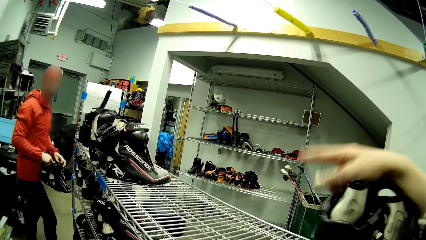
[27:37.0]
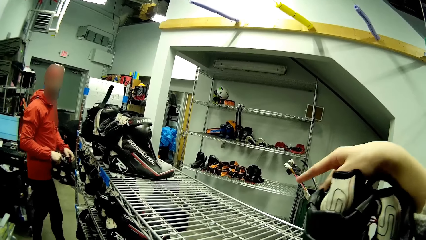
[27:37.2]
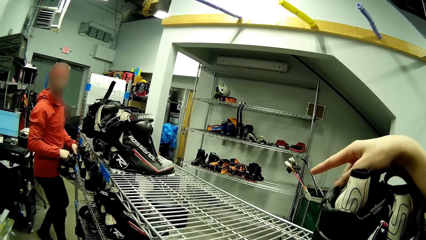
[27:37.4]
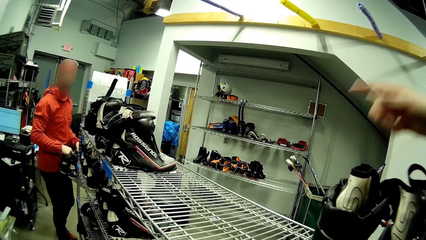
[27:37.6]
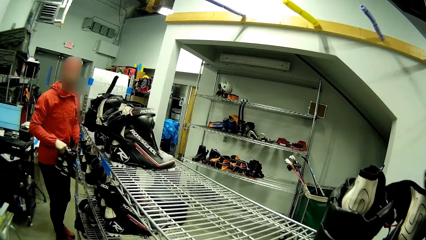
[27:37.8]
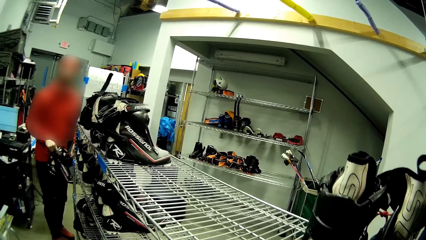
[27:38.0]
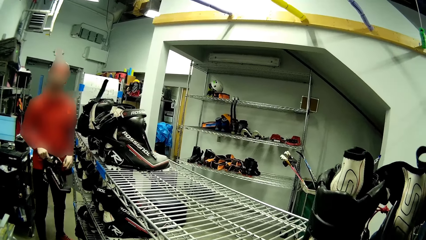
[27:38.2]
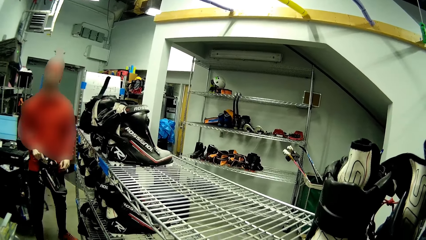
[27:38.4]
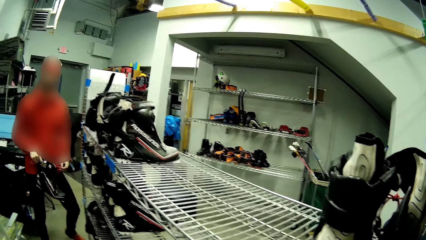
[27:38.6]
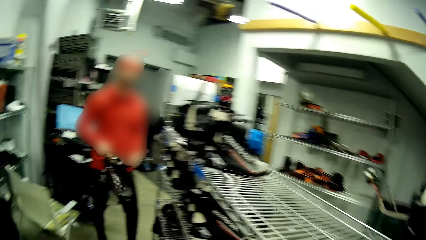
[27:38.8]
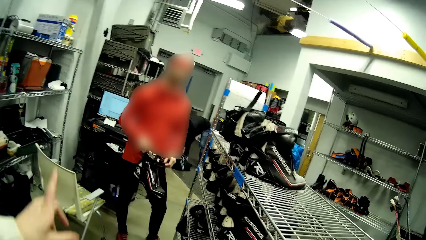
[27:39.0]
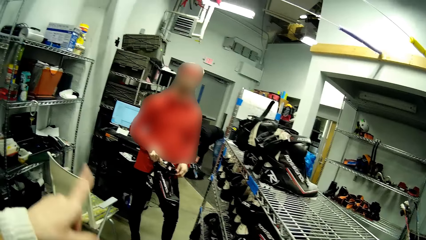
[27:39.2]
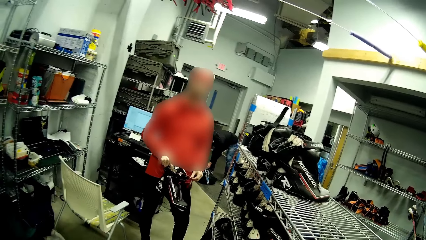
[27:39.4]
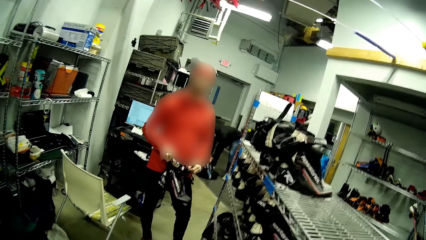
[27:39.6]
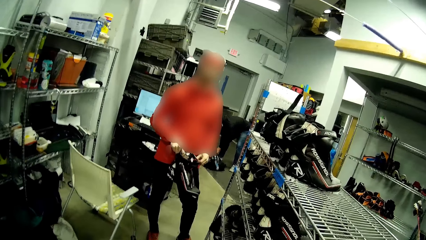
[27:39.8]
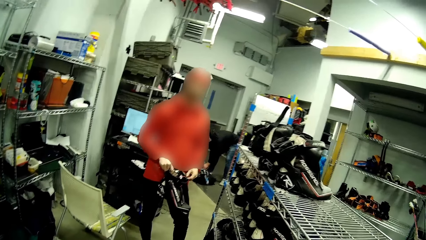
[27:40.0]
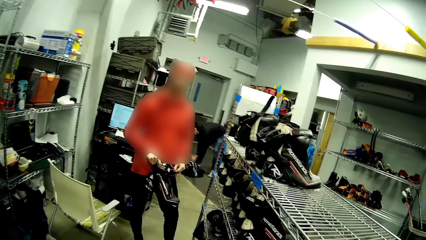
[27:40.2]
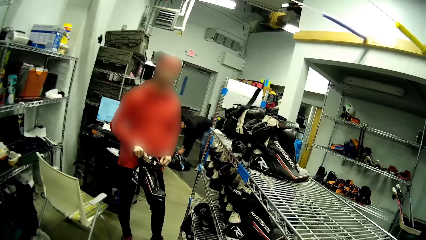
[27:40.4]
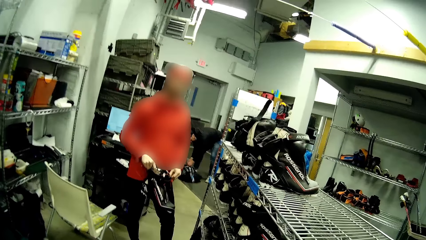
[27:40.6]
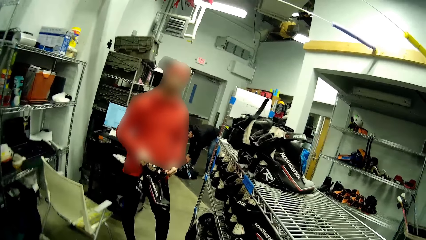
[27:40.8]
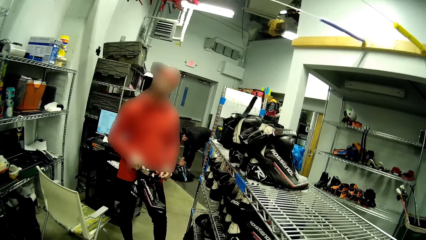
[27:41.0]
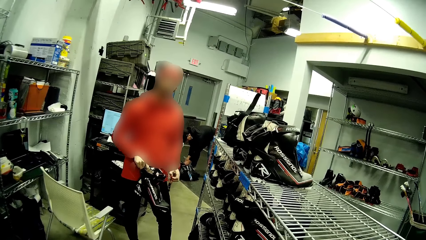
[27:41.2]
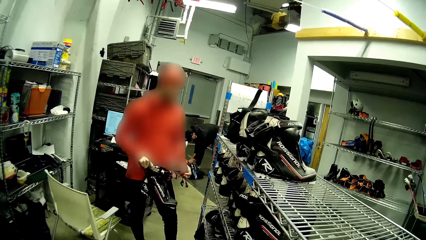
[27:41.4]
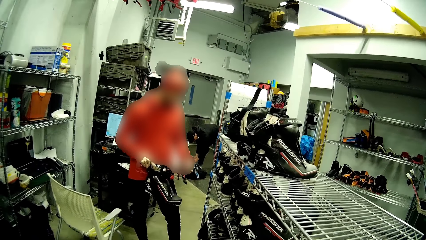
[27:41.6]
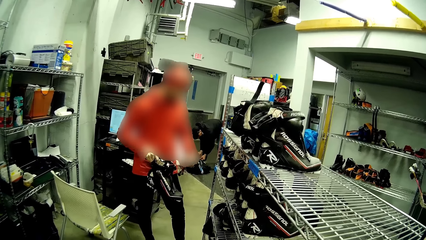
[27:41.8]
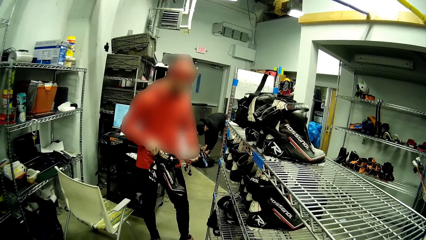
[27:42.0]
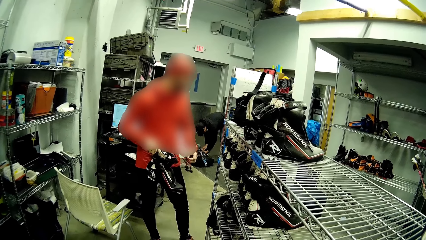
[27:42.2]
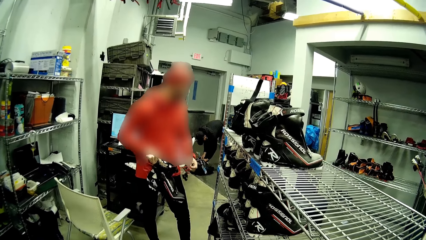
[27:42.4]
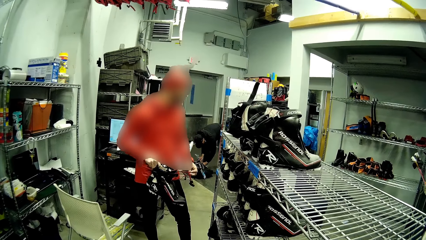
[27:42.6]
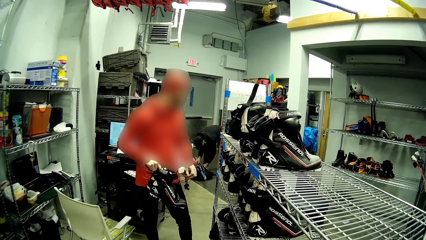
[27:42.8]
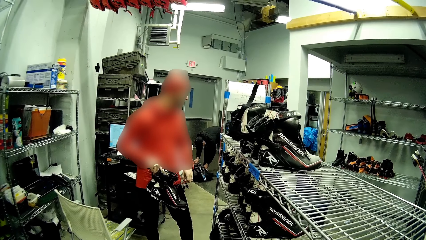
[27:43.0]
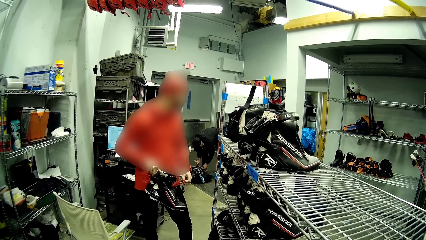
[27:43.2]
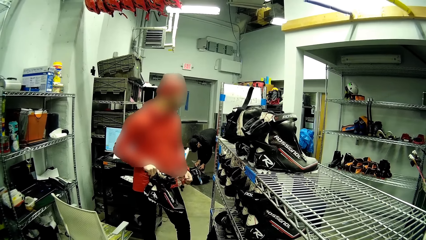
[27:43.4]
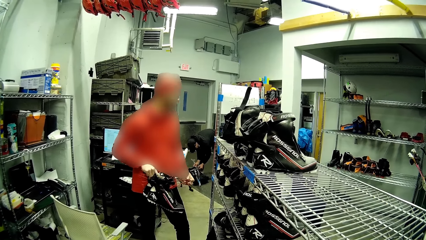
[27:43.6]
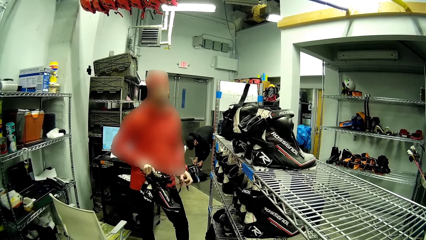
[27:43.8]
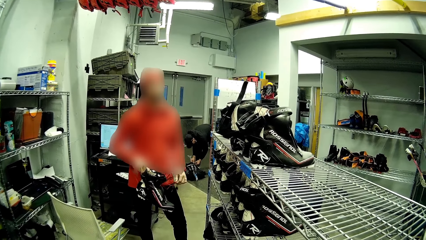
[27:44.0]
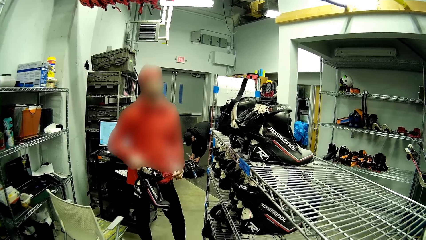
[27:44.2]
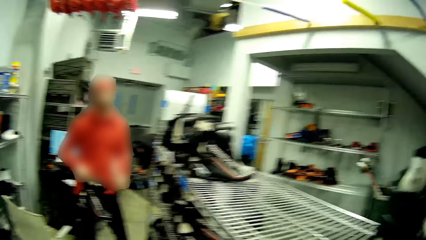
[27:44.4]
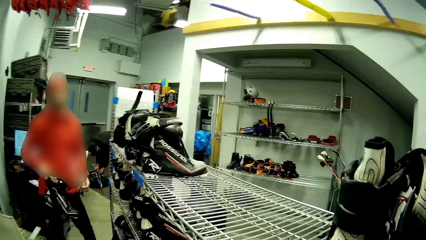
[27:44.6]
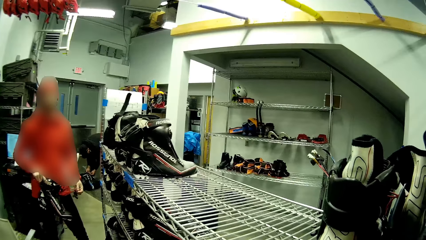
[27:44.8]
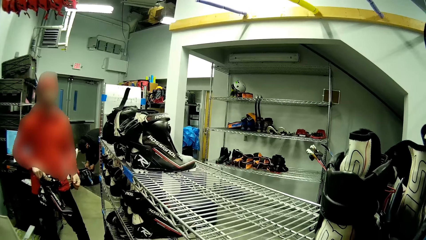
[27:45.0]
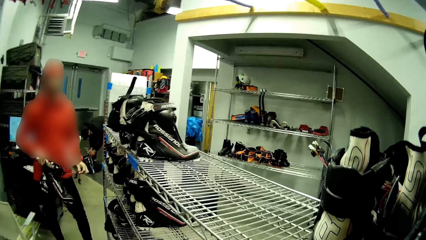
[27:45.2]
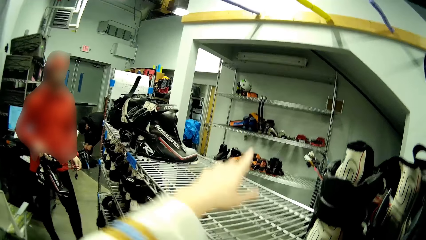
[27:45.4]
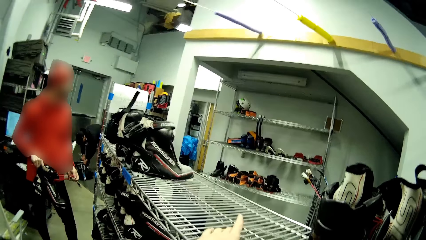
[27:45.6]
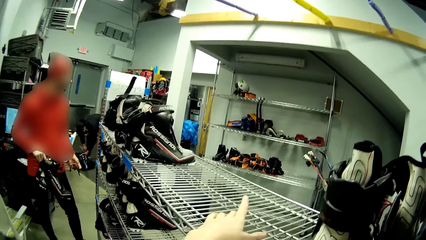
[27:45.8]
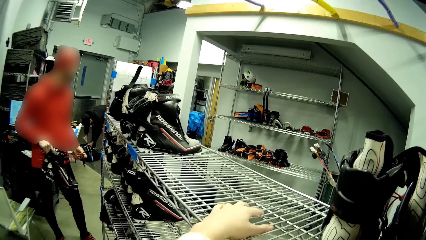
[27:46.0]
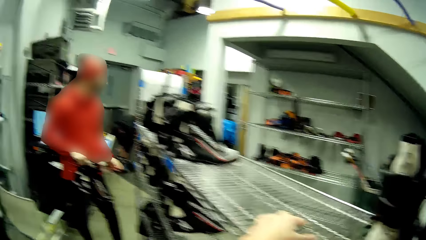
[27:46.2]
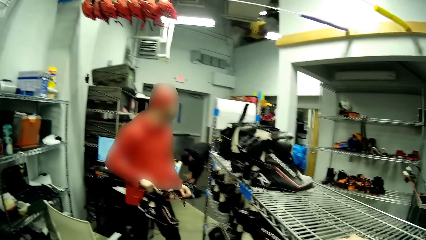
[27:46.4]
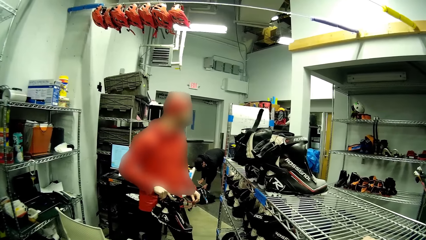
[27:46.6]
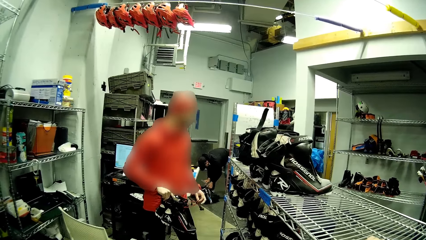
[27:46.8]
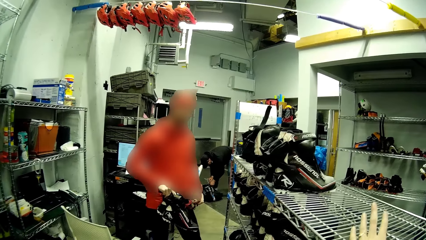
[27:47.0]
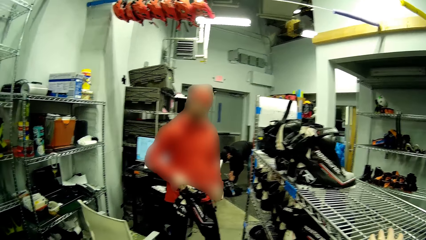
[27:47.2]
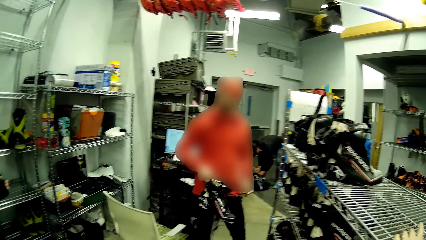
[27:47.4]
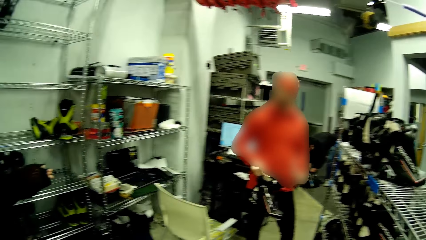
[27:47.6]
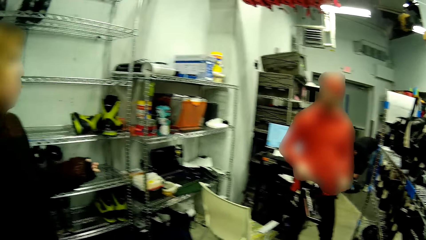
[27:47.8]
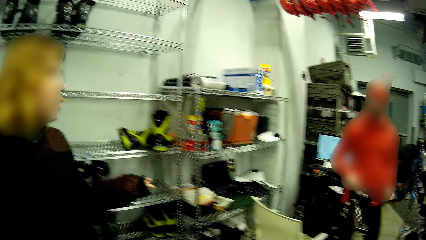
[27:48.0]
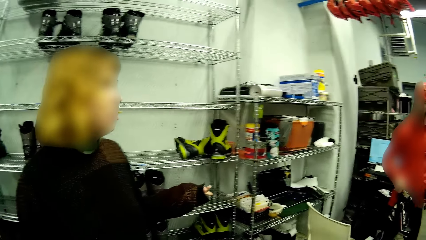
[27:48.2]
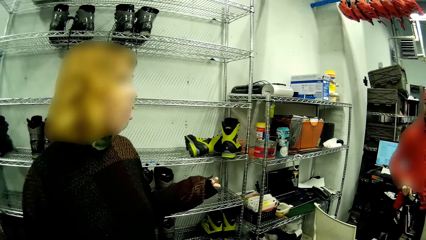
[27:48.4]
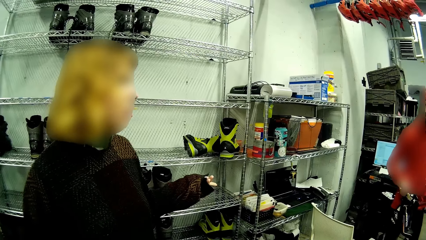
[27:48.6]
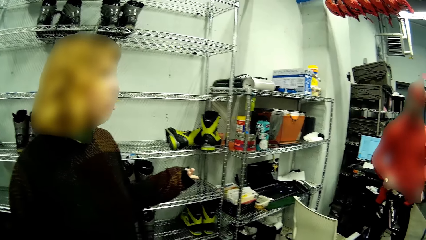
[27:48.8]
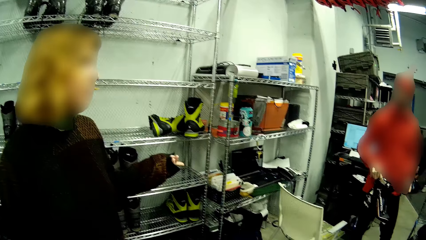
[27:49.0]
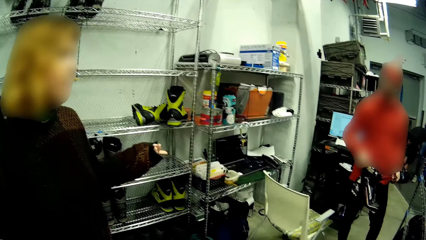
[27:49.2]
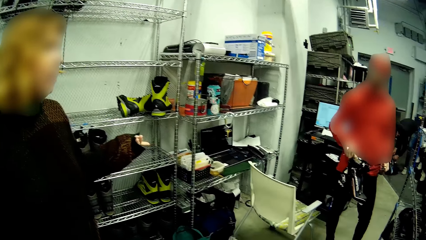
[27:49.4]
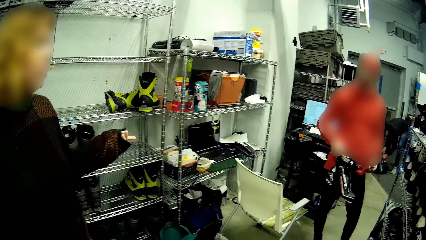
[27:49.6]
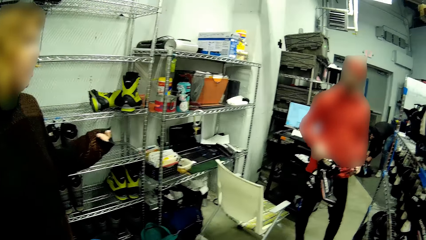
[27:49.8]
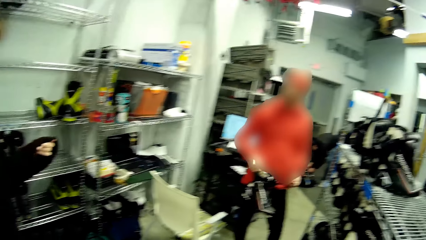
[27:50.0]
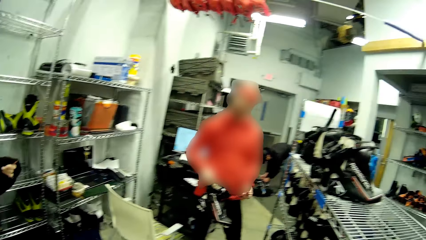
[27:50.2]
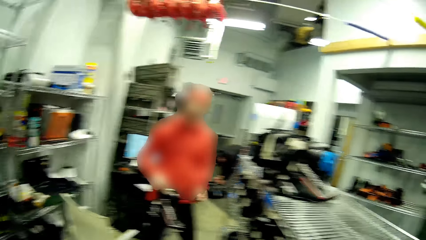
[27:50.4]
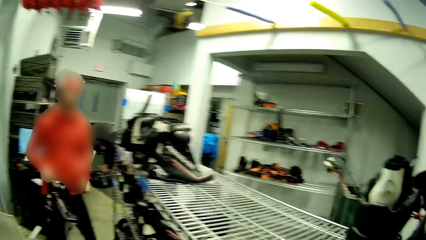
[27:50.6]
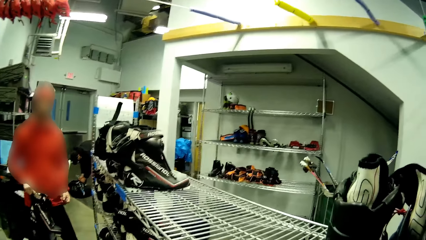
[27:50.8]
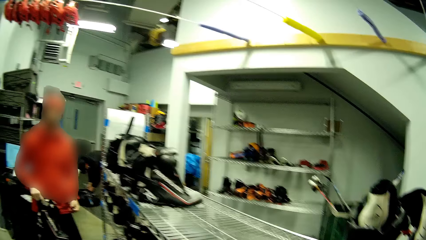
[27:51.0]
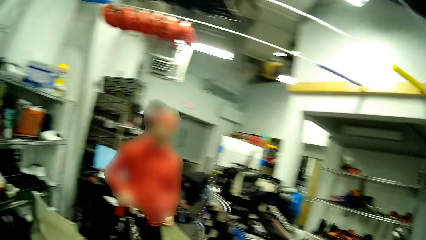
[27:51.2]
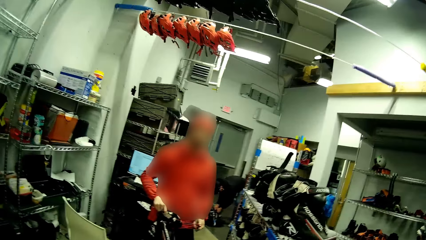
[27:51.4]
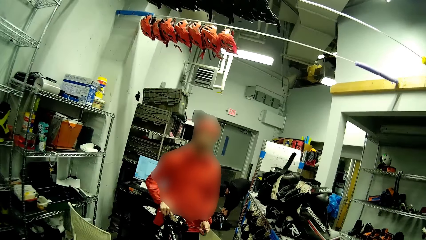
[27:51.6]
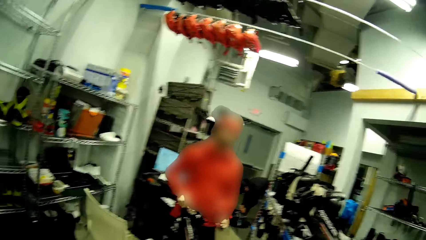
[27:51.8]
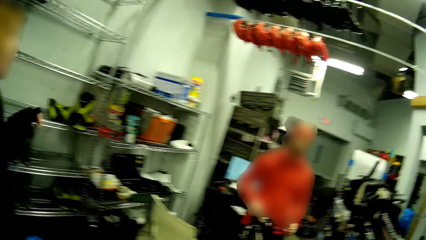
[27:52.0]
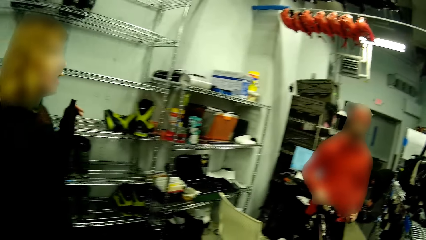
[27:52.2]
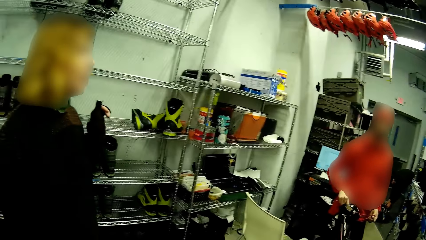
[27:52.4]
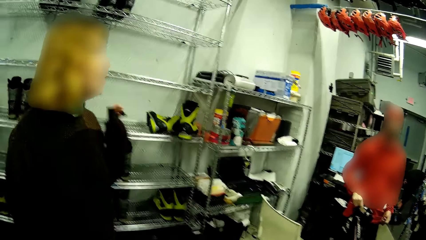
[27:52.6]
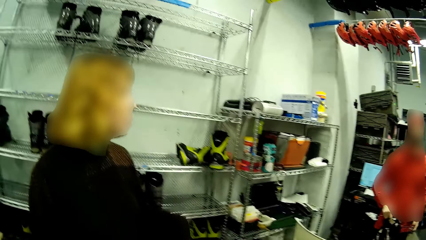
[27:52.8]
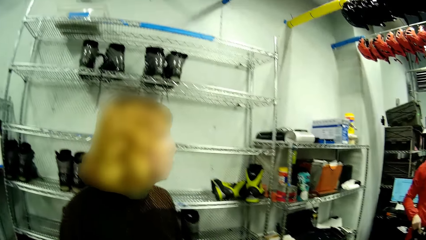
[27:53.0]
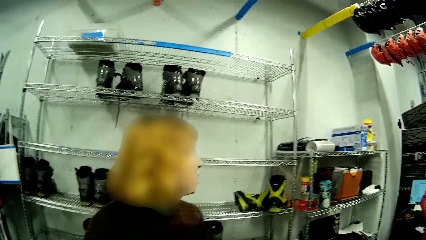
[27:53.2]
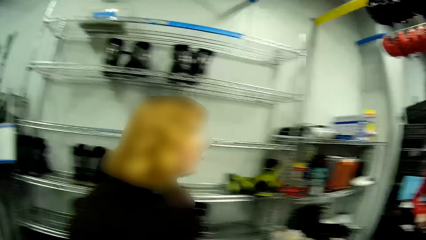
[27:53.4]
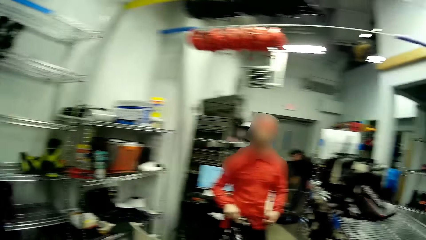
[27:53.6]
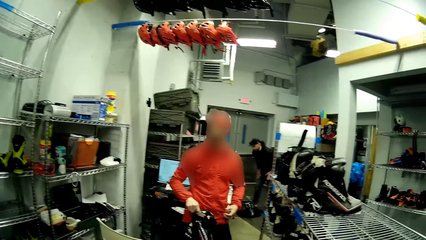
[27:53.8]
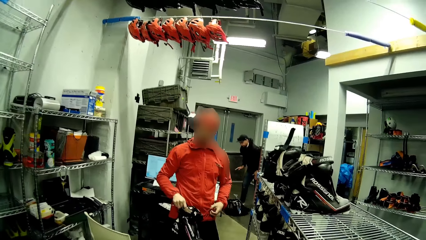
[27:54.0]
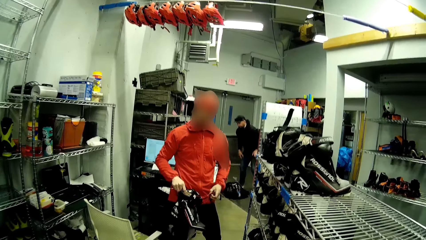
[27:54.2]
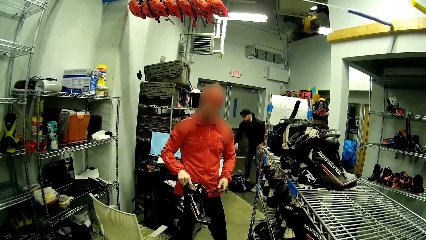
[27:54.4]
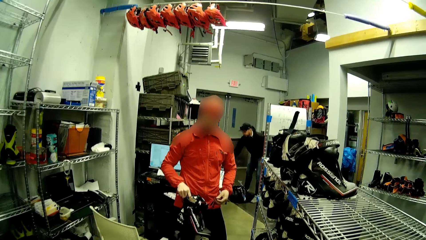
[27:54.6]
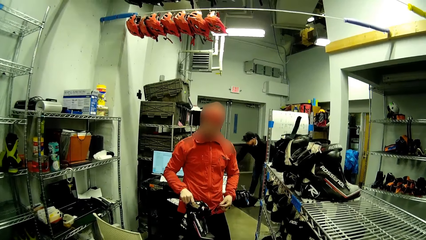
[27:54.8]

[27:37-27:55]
The camera wearer touches a pair of ski boots with his right hand. He points to the pair of ski boots with his left hand. A person loosens the shoelace. Another person opens a bag. The camera wearer points to the pair of ski boots with his left hand. He does it again. He points at the rack. A third person moves the hand down.
